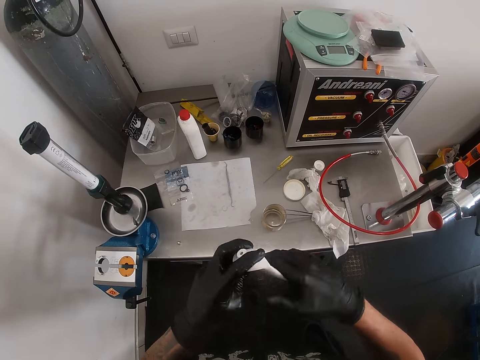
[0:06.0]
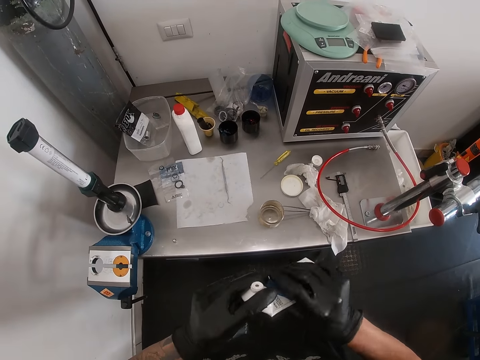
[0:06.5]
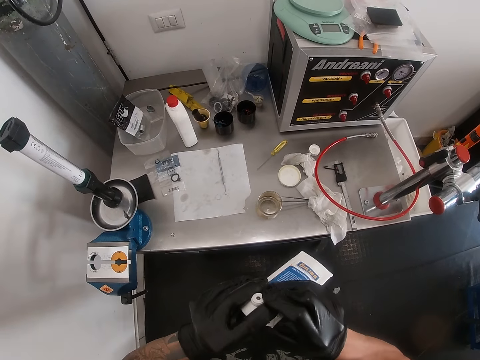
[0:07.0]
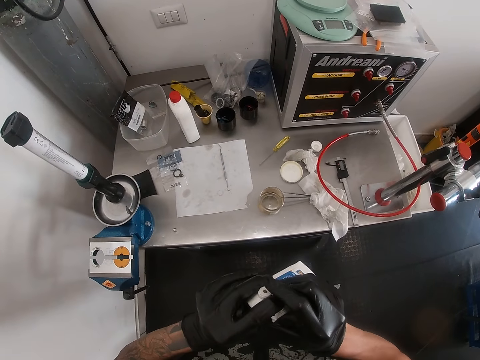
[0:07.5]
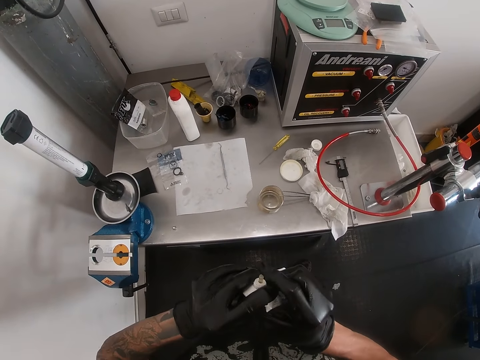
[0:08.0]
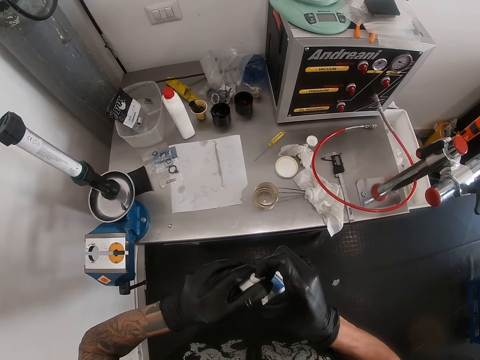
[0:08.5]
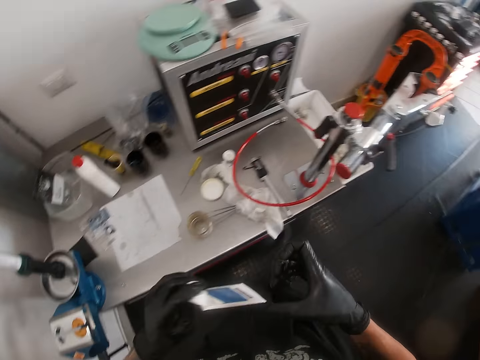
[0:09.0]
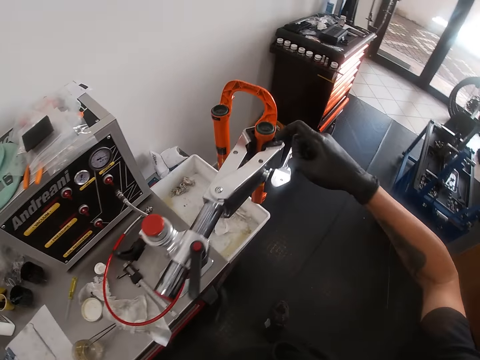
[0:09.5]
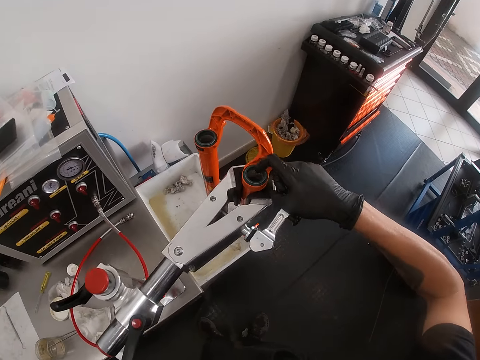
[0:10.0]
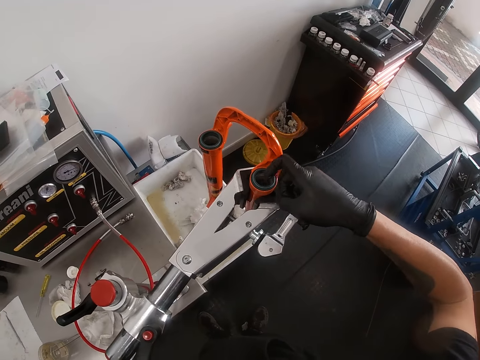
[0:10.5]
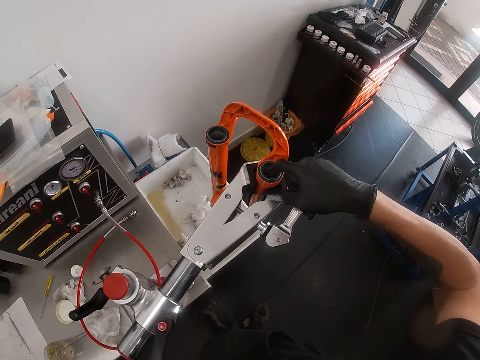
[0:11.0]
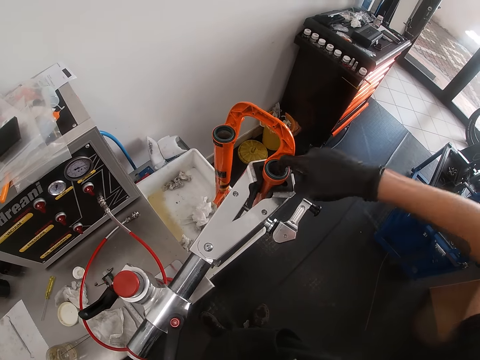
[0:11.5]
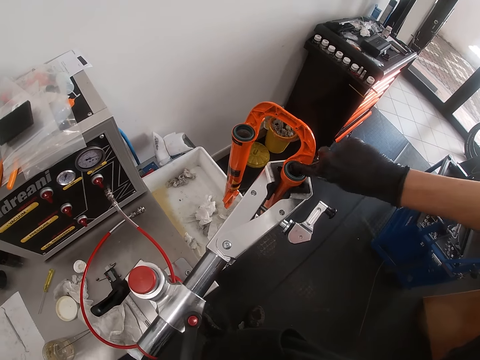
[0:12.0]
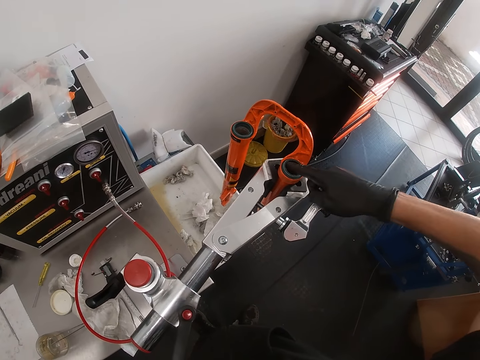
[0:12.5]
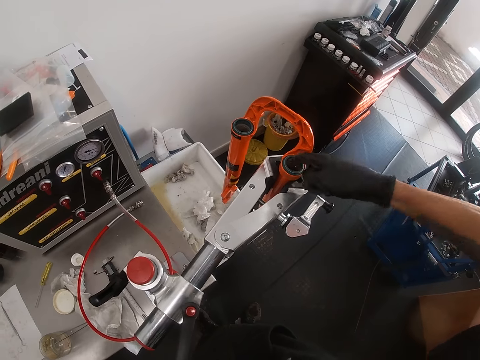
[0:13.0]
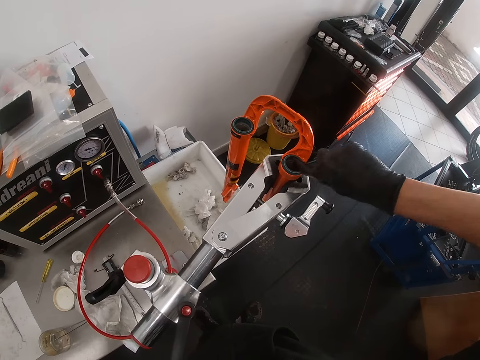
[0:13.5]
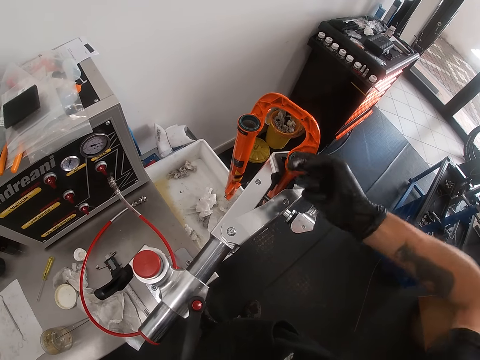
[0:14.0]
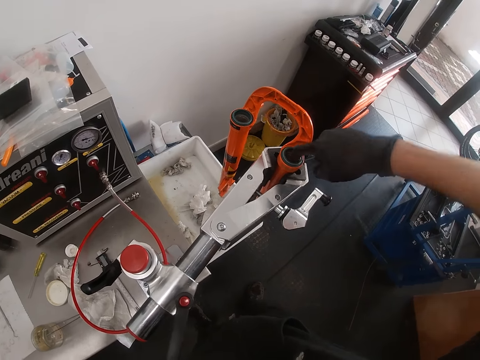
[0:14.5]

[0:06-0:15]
The camera wearer presses lubricant from the lubricant container to his right hand. He picks something from the tube. He applies the lubricant on the lowers of a bicycle fork with his right hand, inside the hole.

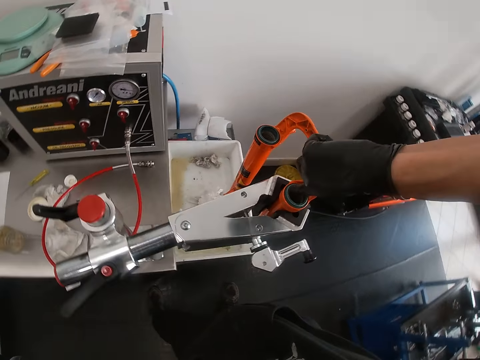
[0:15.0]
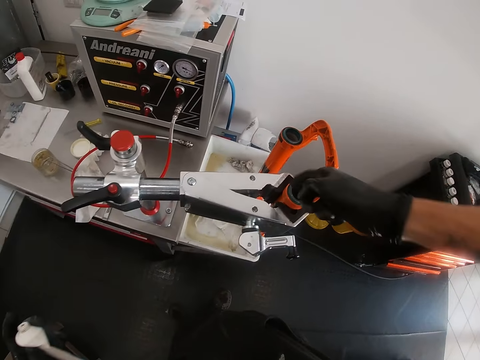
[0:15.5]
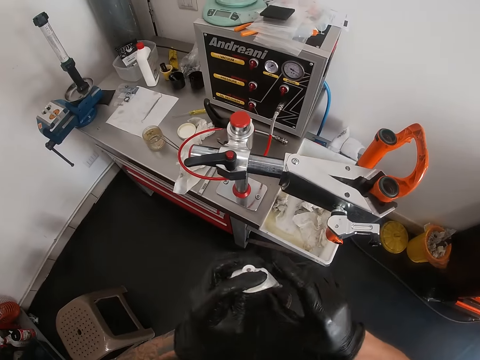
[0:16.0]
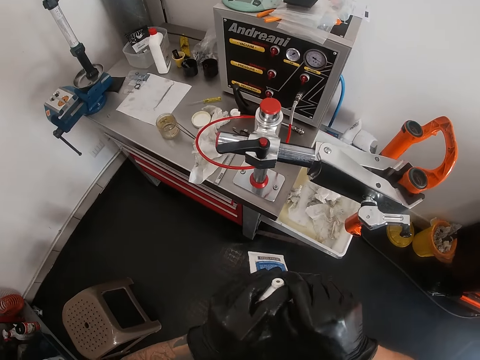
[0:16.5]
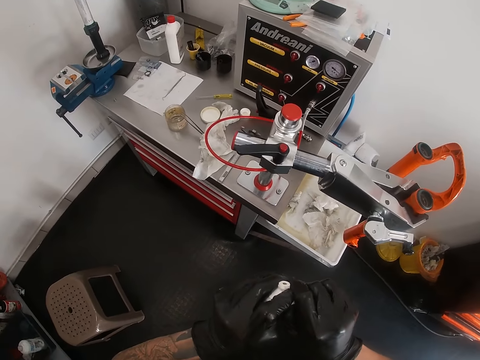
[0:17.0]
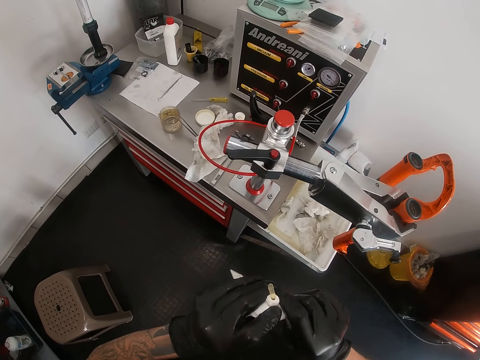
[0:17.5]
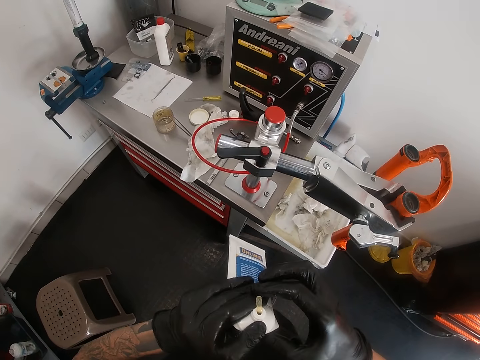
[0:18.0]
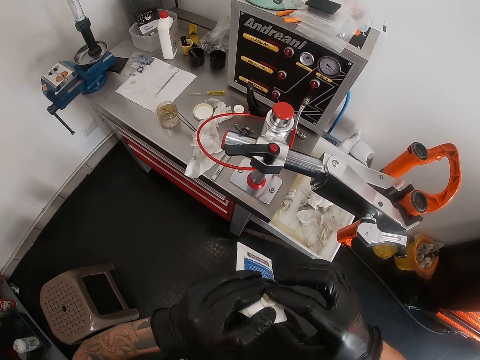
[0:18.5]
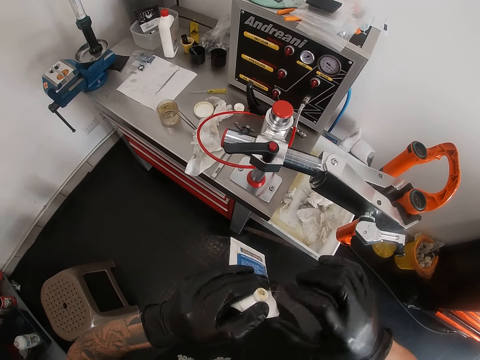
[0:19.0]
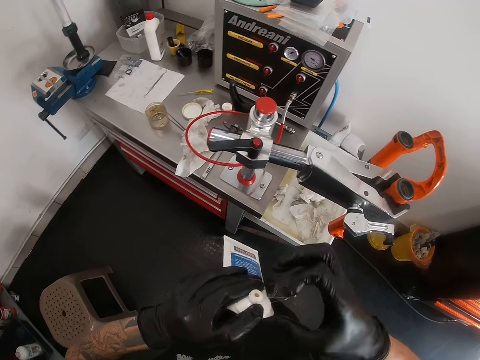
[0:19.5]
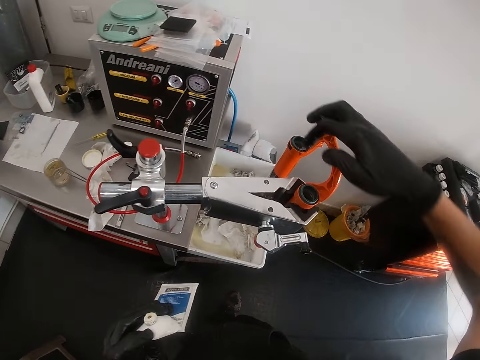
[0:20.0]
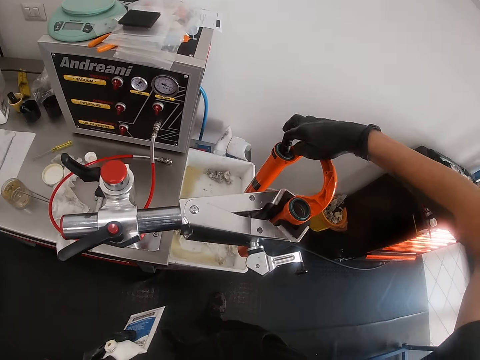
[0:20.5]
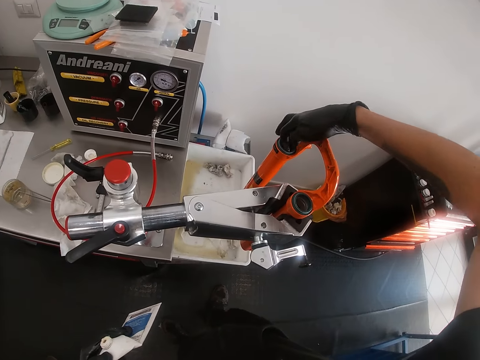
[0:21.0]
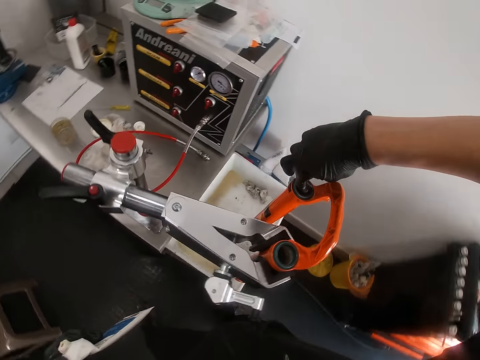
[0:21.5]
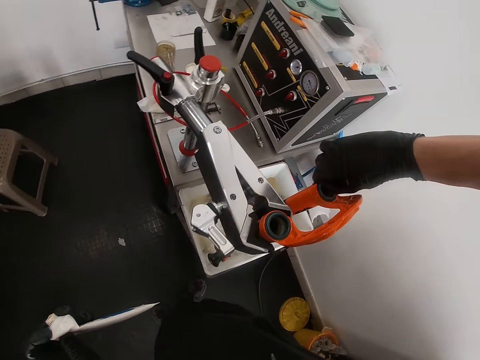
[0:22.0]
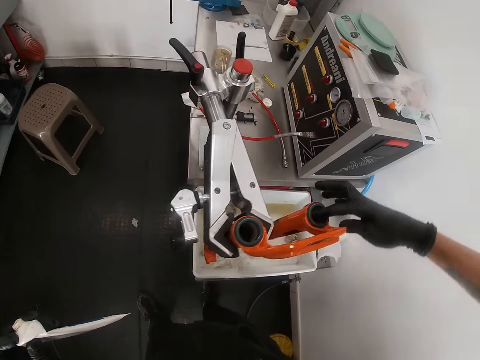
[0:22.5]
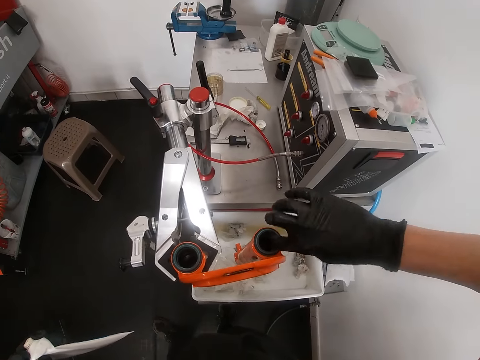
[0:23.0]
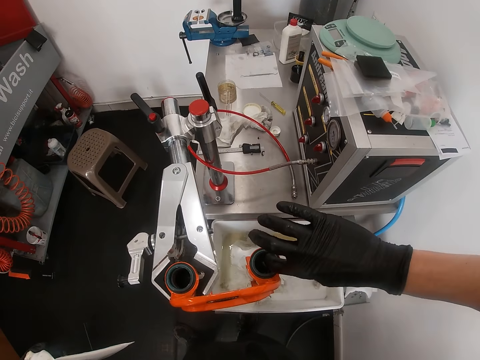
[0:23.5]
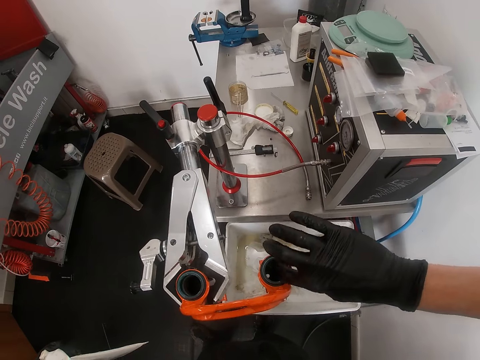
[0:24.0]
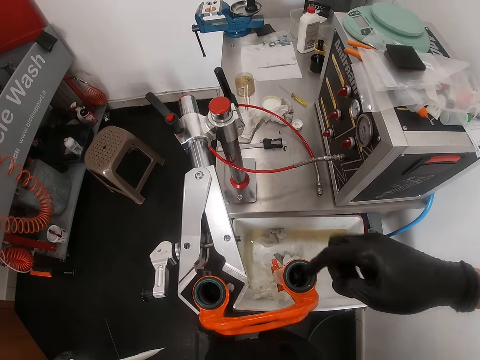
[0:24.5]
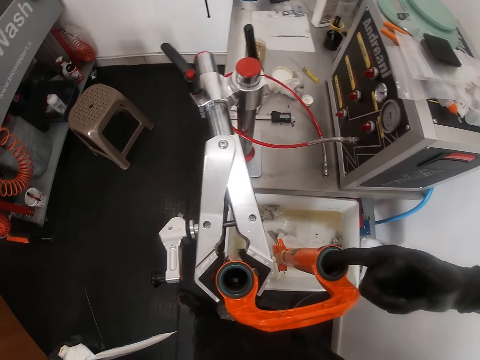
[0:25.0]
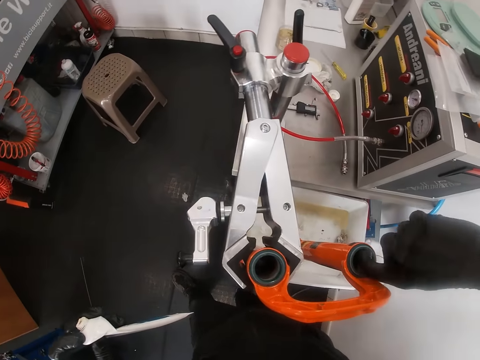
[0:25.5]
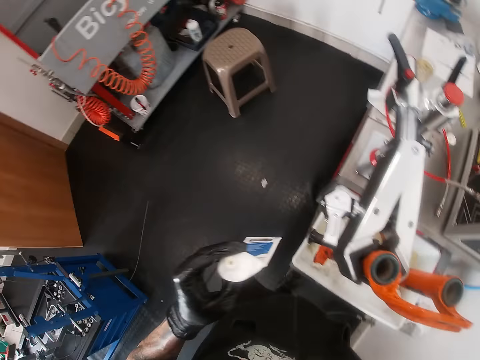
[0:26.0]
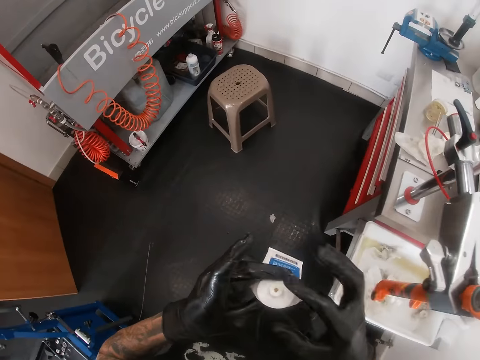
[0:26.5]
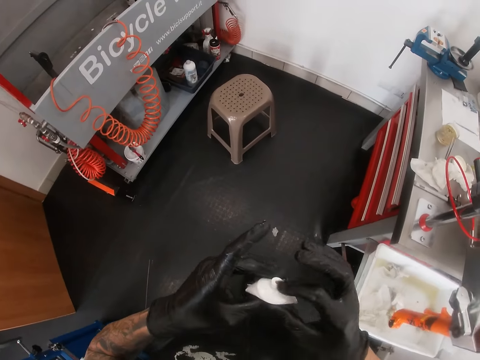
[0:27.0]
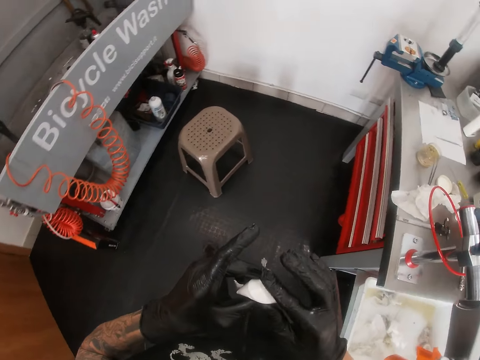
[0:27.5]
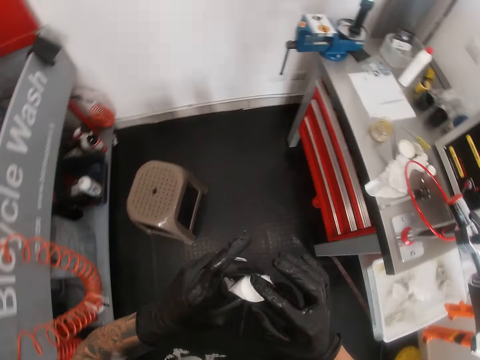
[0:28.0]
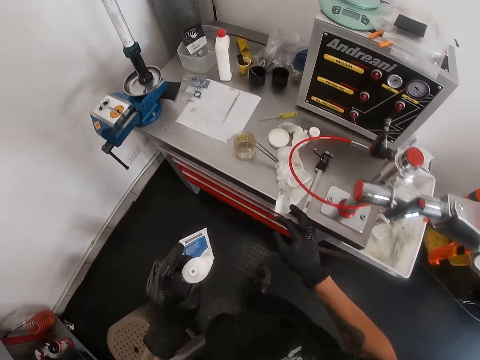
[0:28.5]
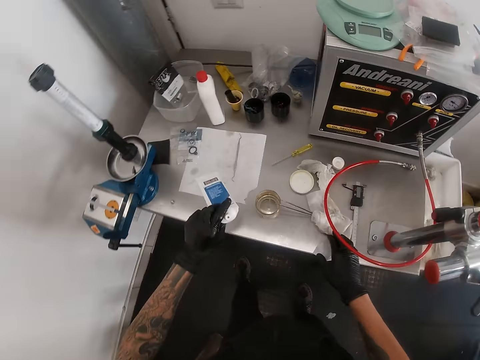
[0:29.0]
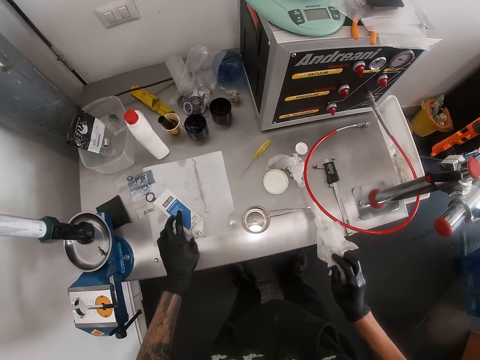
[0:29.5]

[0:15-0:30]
The camera wearer presses the lubricant container or tube with his hands. He presses the lubricant container with his right hand. He picks something from the tube. He applies the lubricant inside the lowers of the bicycle fork with his right hand. He cleans the mouth of the lubricant container with his right hand. He picks something from the tube. He picks a tissue paper on the table with his right hand. He drops the lubricant container on the table with his left hand.

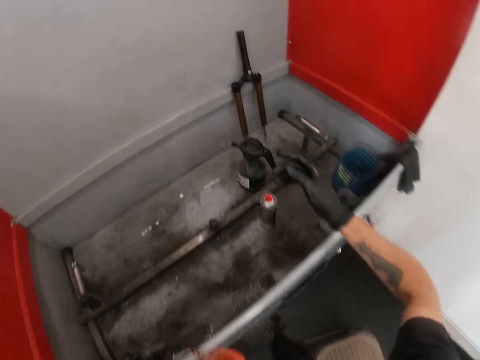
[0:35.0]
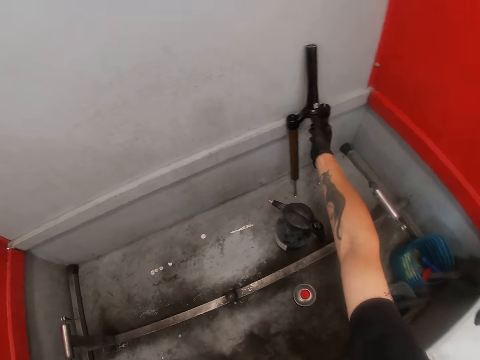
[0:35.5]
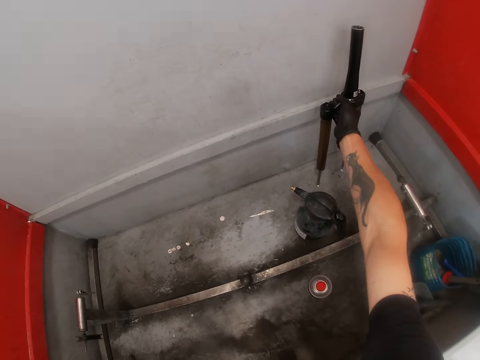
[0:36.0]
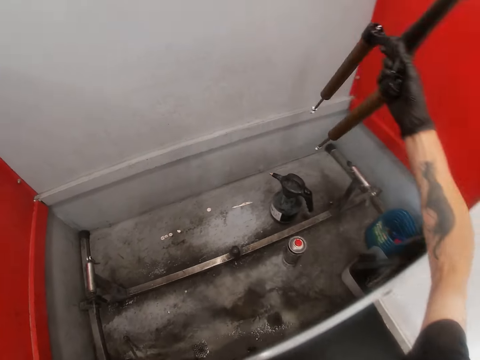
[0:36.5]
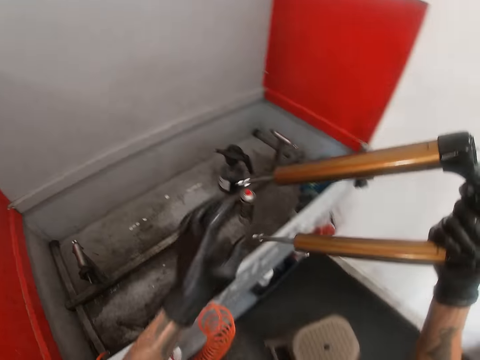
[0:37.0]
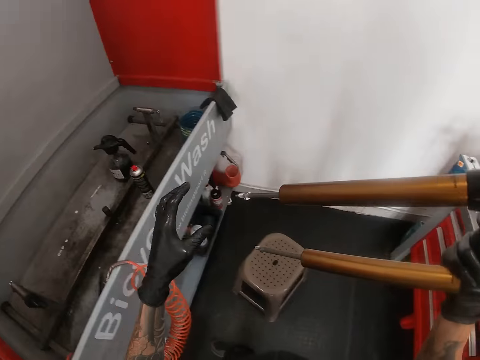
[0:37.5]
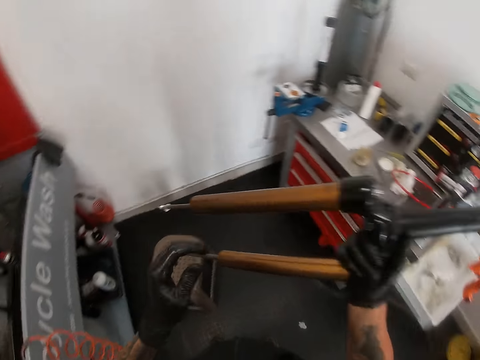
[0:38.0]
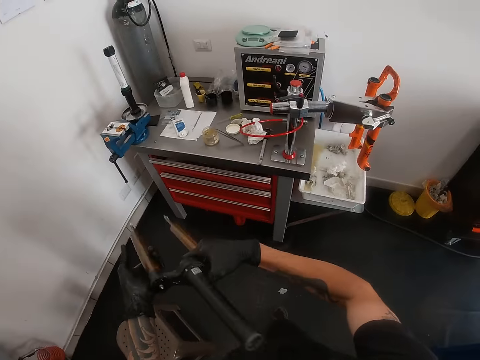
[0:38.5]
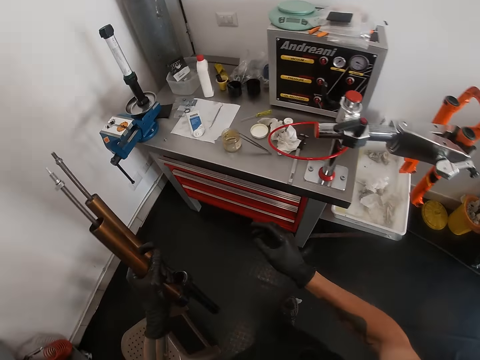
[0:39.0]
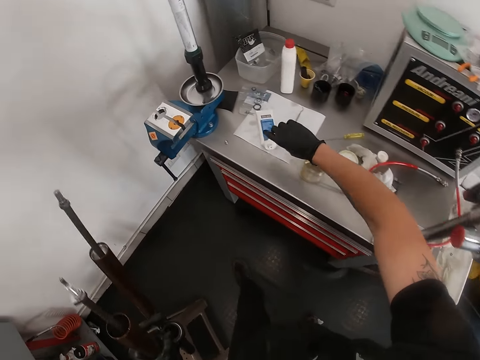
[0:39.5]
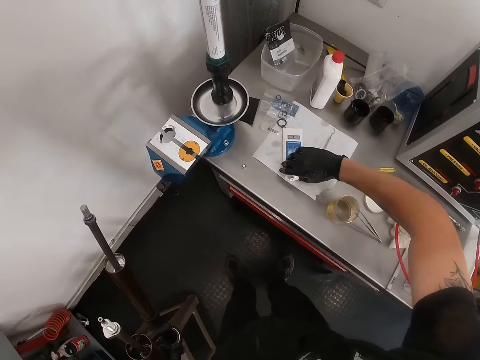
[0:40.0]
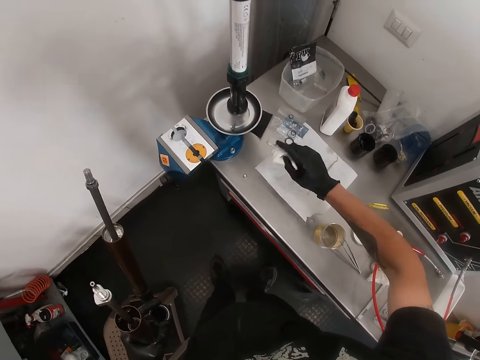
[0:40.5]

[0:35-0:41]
The camera wearer picks the upper part of the bicycle fork from a bicycle wash station with his right hand. He looks around the garage. He passes the upper part of the bicycle fork from his right hand to his left hand. He picks the lubricant container on the table with his right hand.
